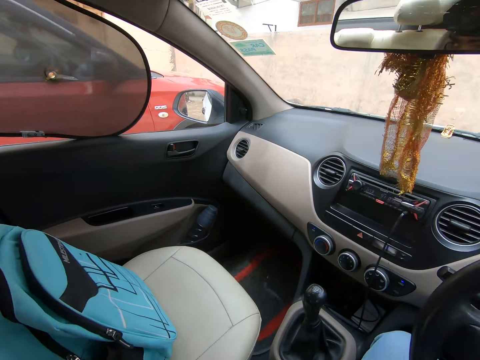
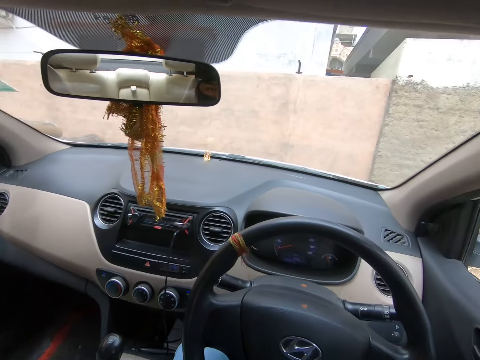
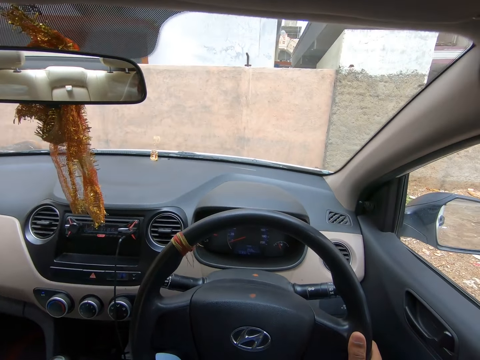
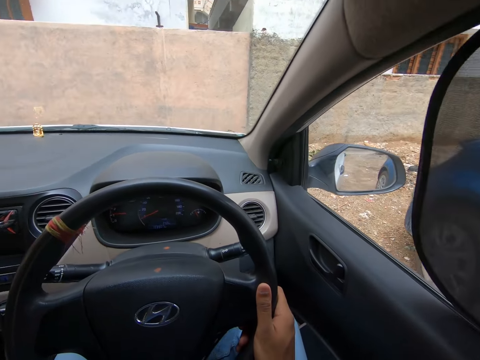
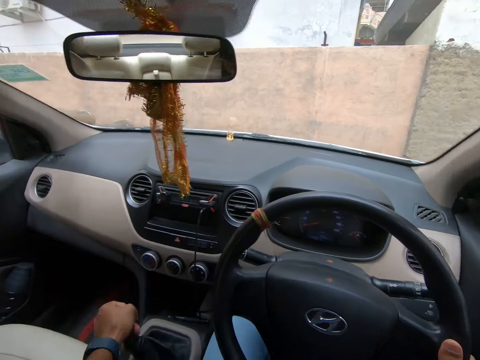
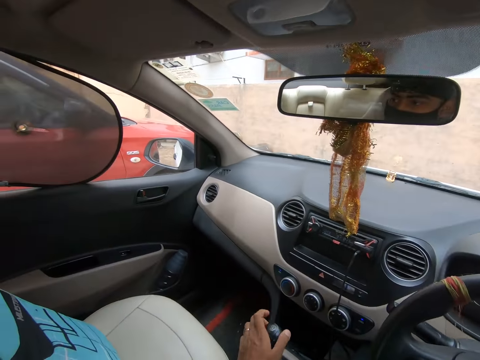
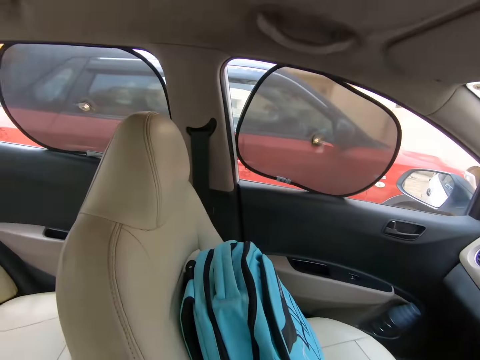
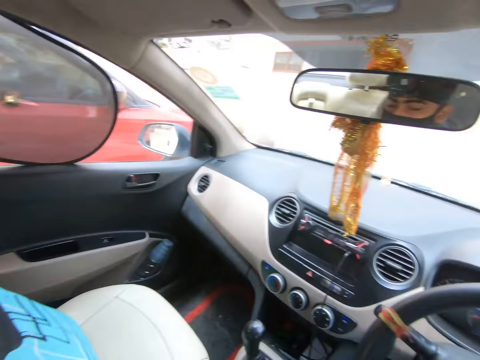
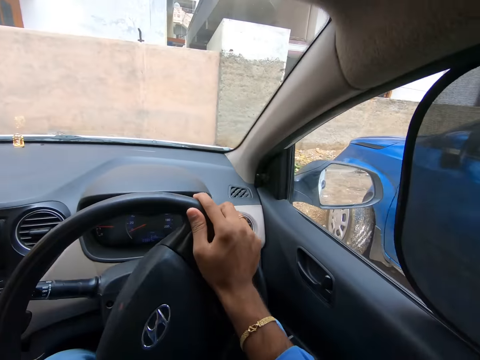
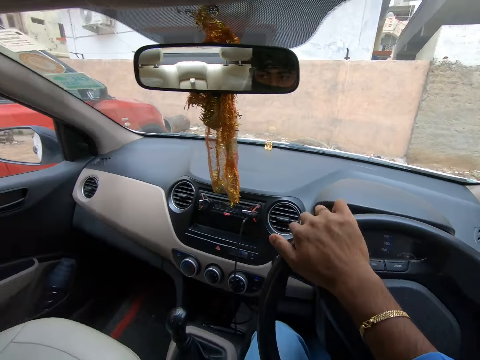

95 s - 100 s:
The camera wearer checks the side mirrors. They hold the steering wheel. They drive the car. They hold the gearshift. They look around. They check the side mirrors.

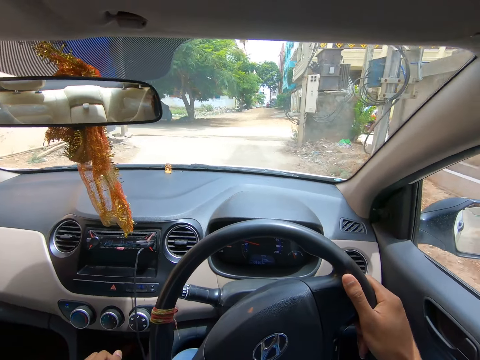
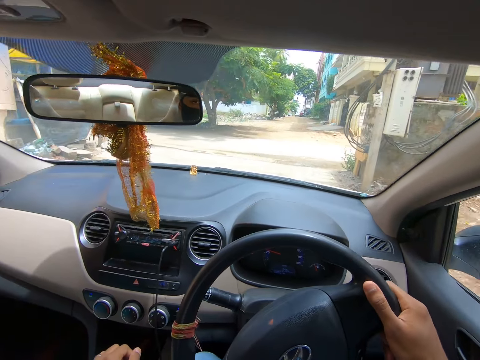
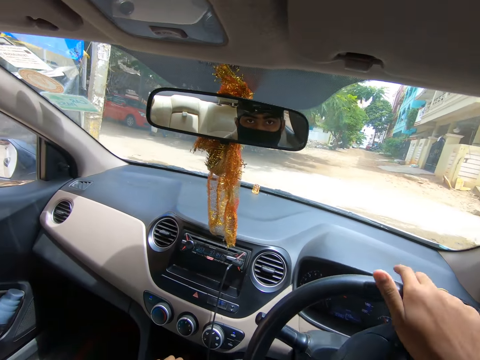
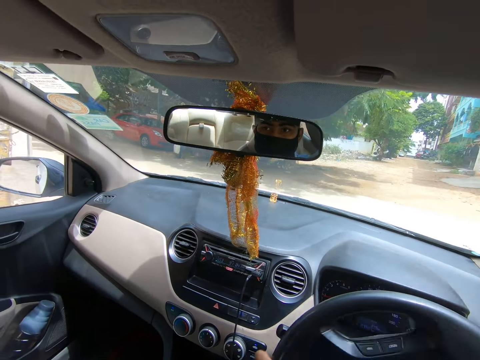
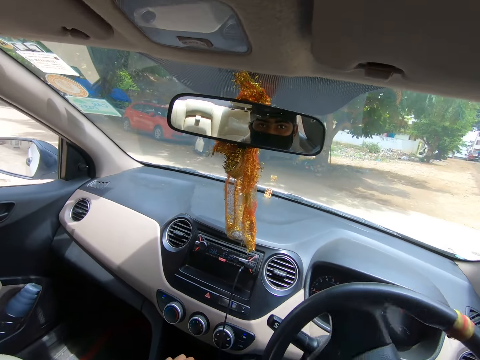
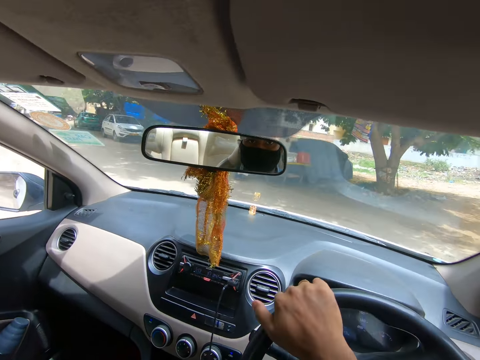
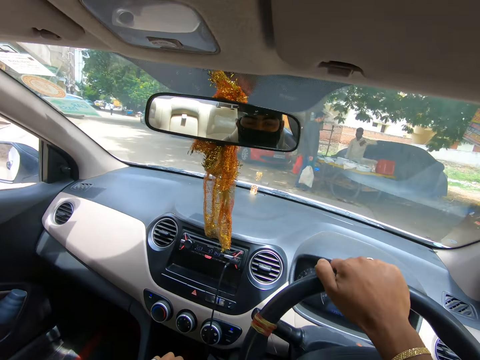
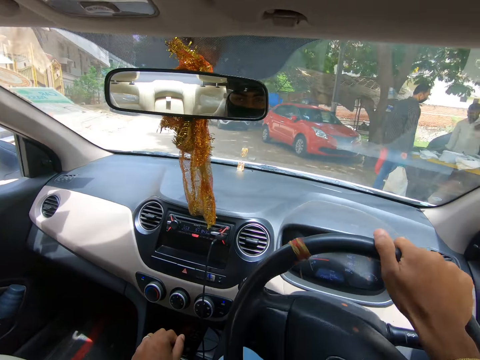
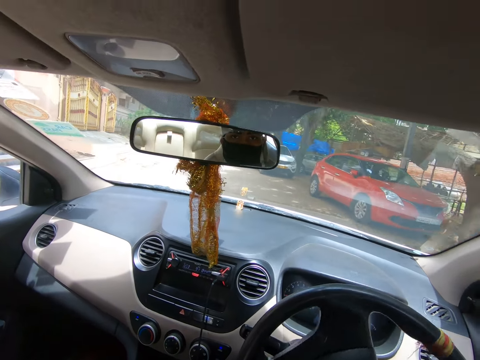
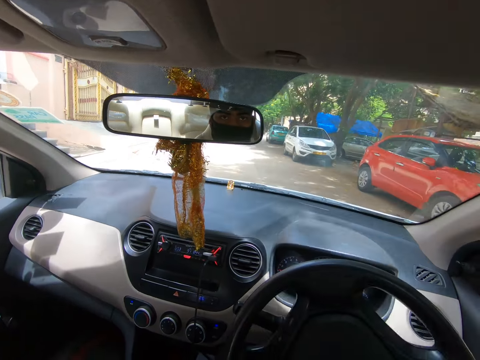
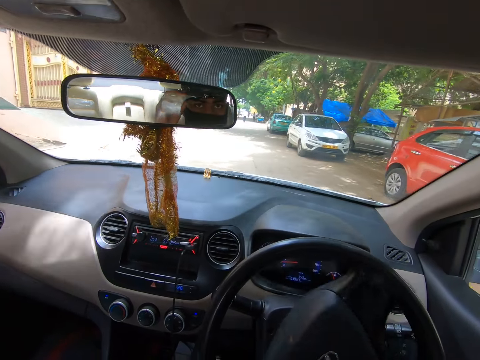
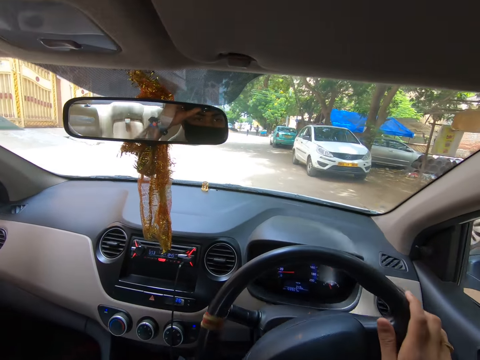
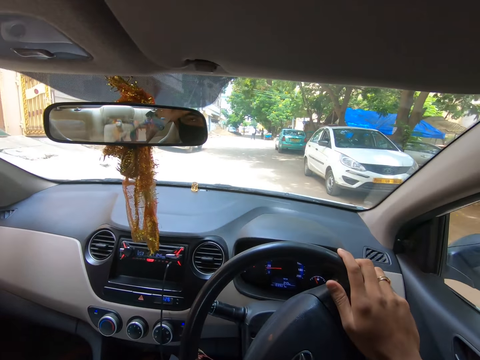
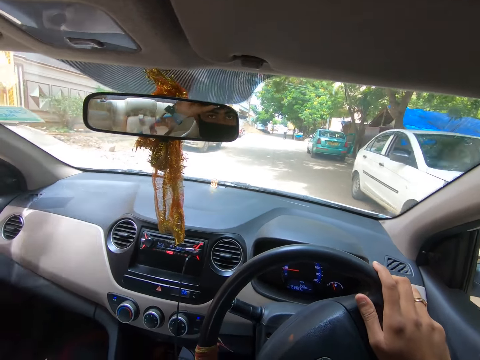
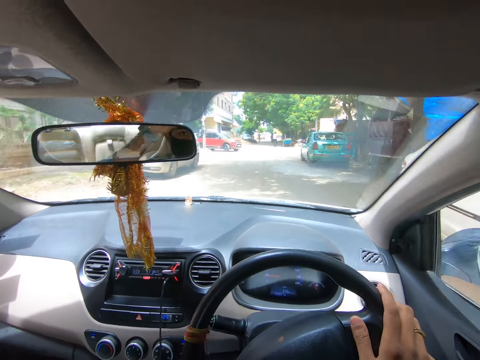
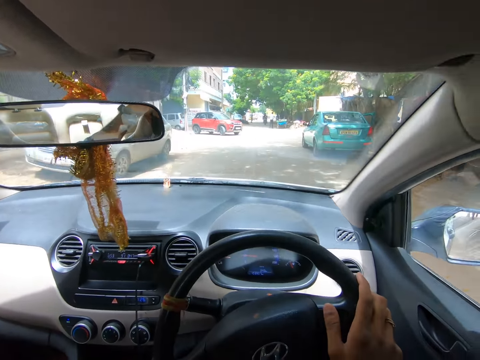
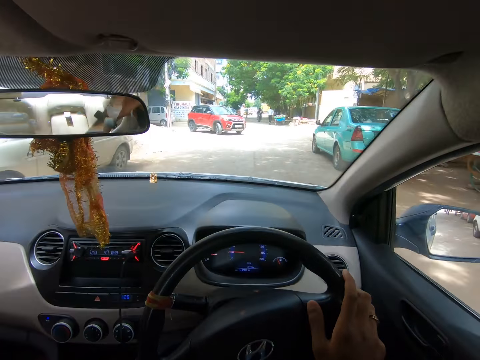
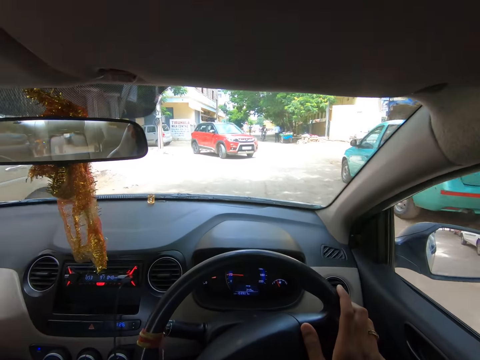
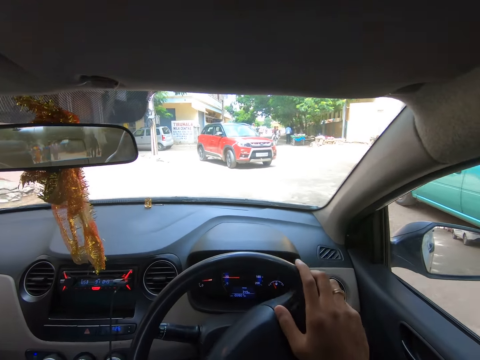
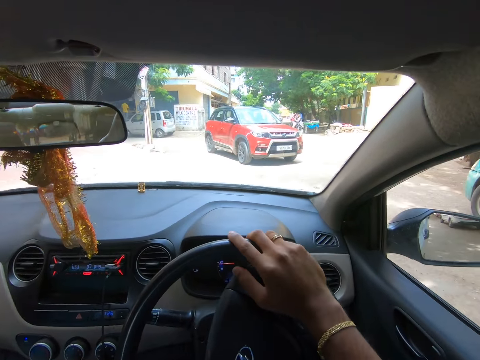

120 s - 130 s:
The camera wearer looks at the rear view mirror. They adjust the camera.

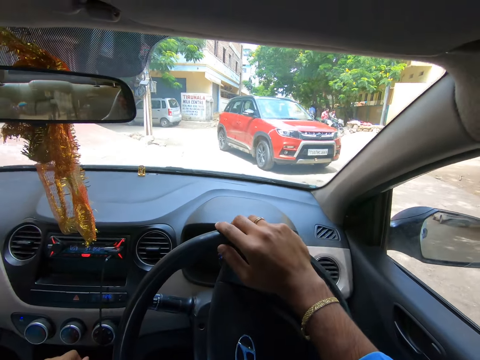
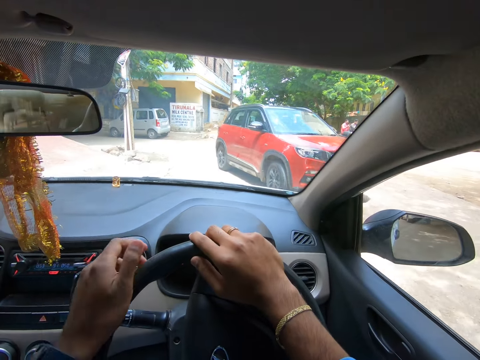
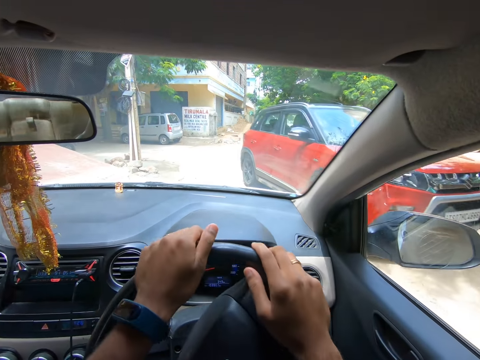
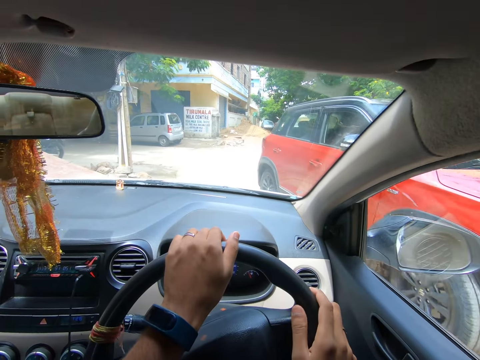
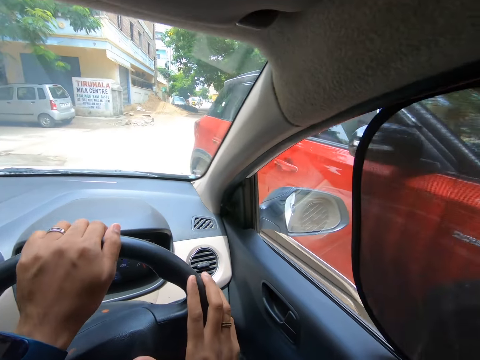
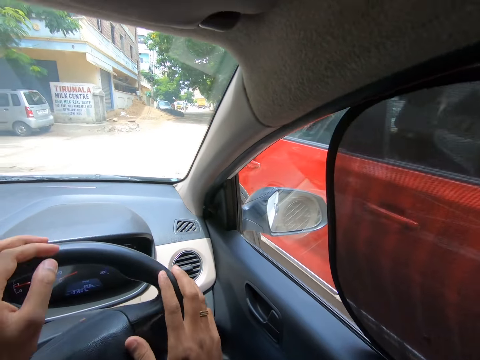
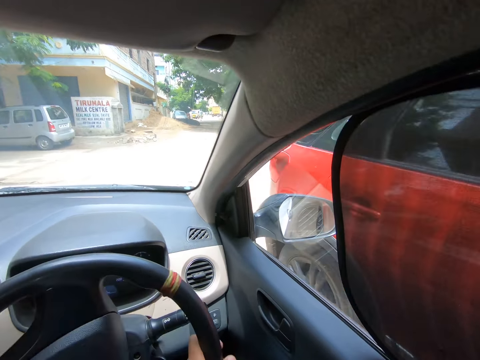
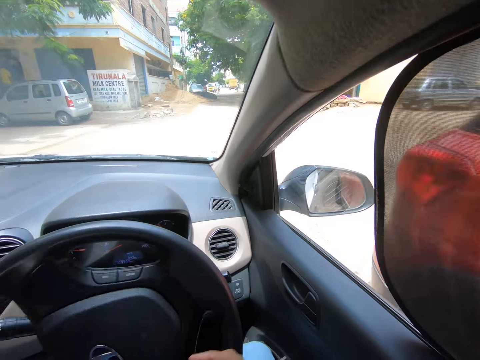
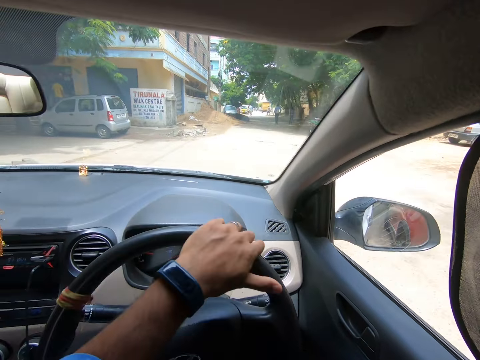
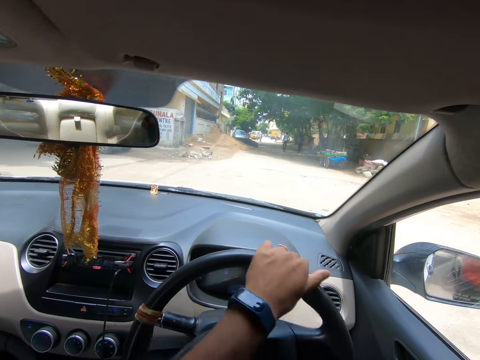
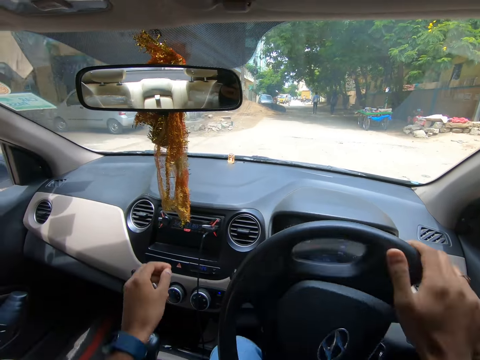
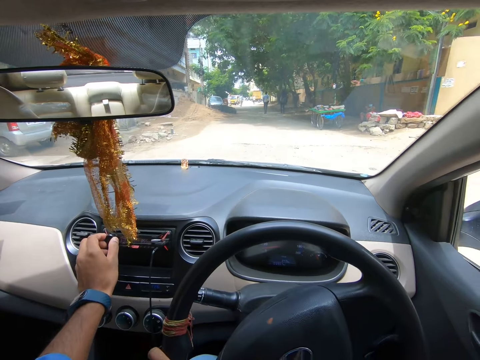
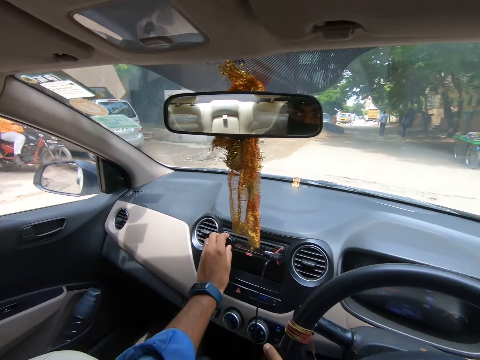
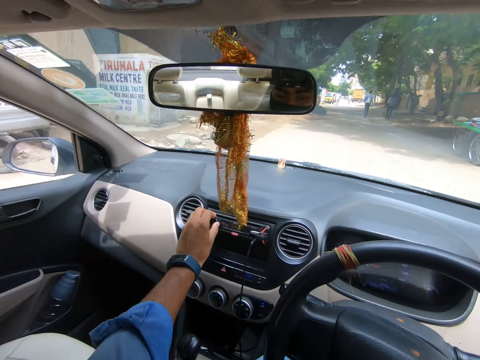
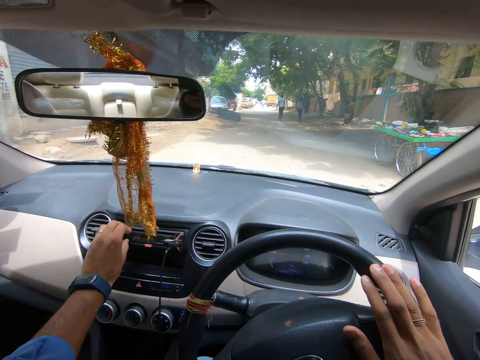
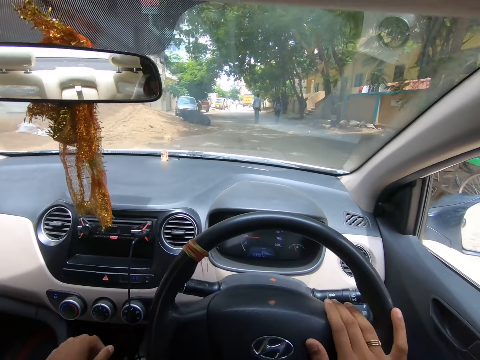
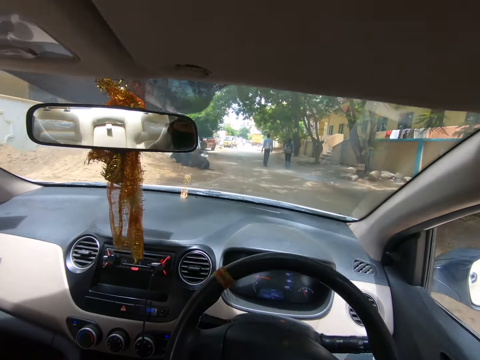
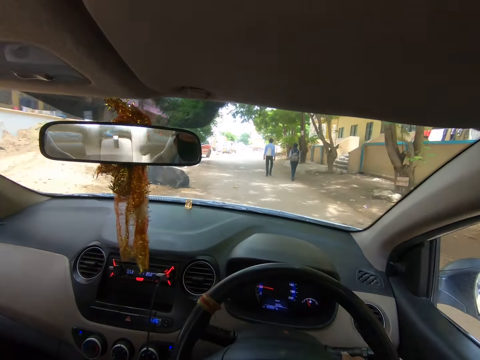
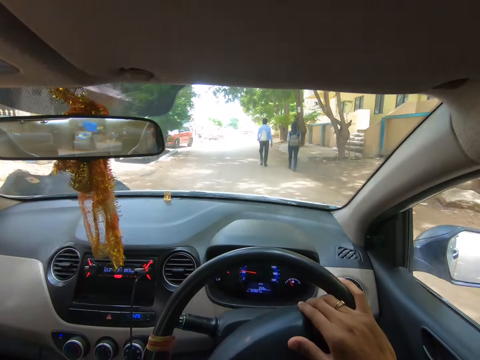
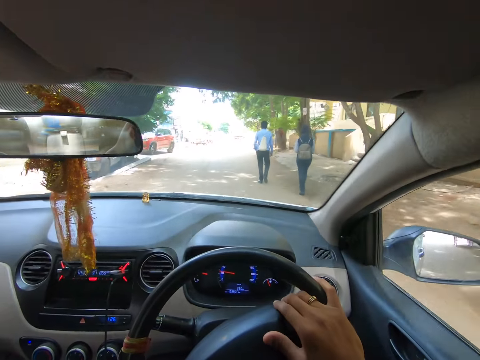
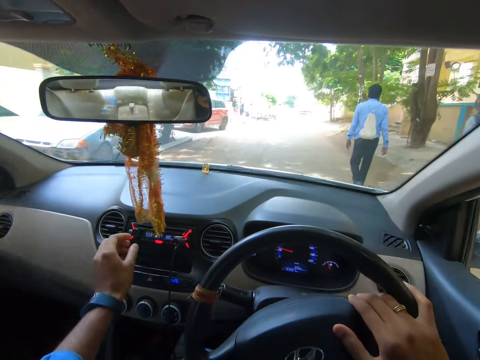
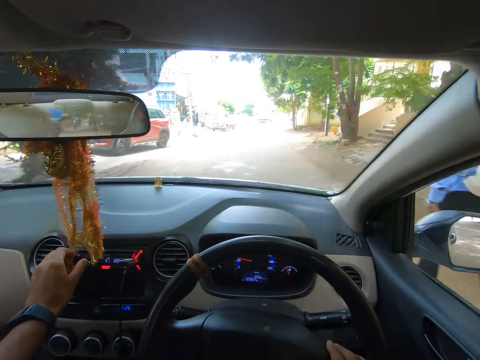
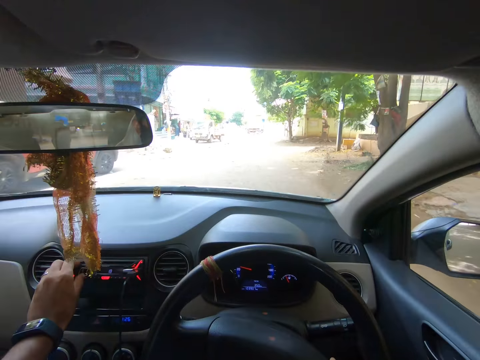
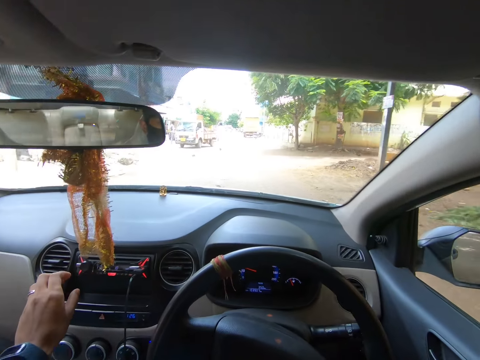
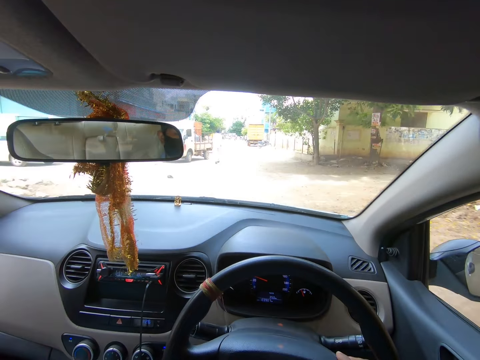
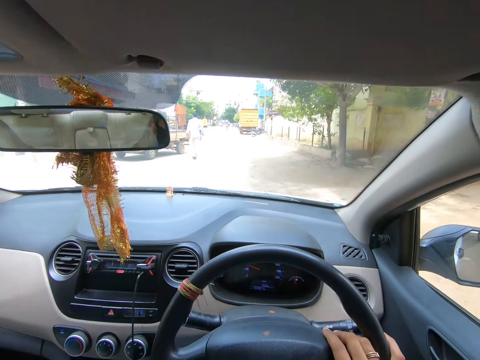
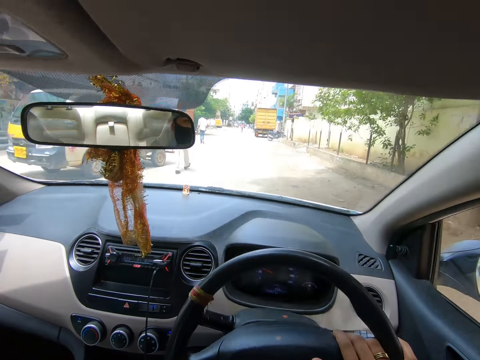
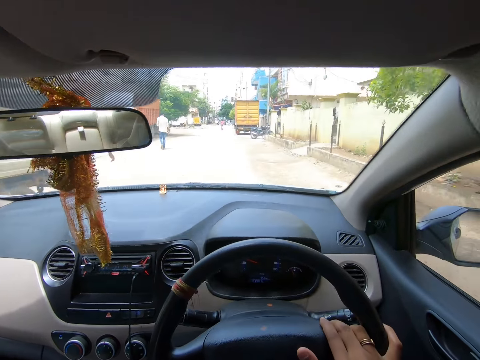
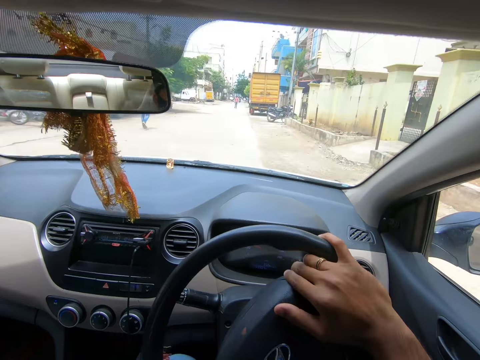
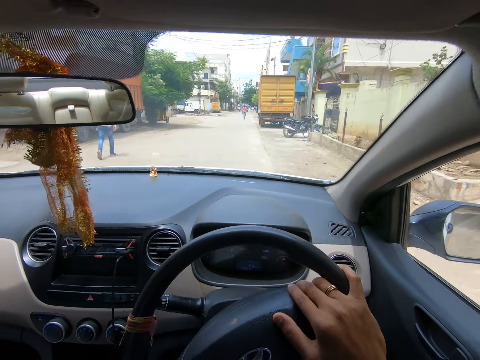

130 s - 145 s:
The camera wearer looks around. They adjust the car radio volume knob. They turn on the radio. They drive the car. They adjust the car radio volume knob. They turn on the radio. They drive the car.
